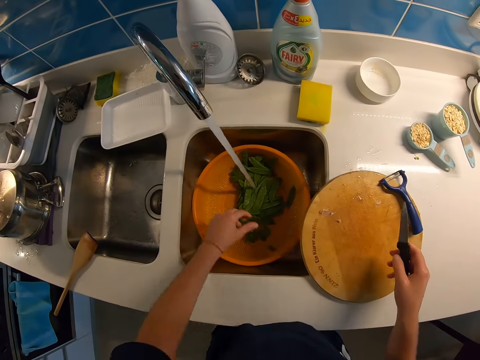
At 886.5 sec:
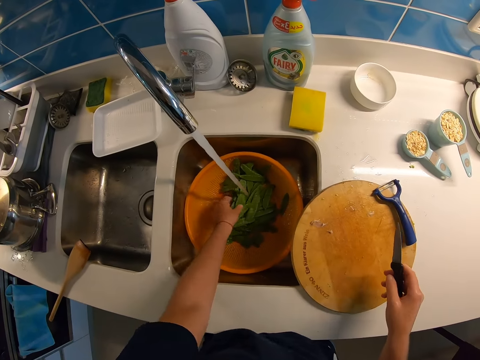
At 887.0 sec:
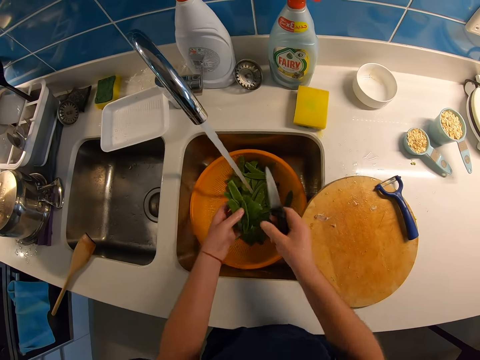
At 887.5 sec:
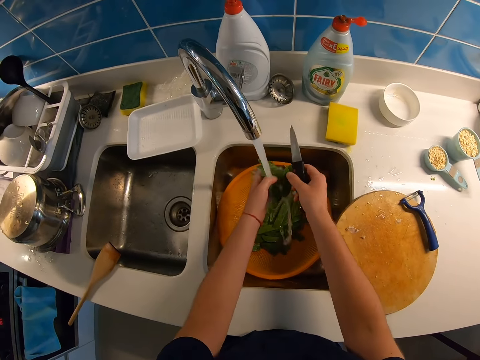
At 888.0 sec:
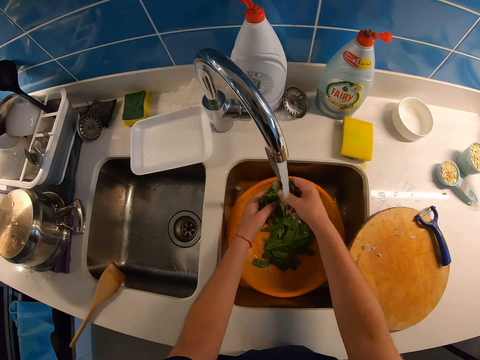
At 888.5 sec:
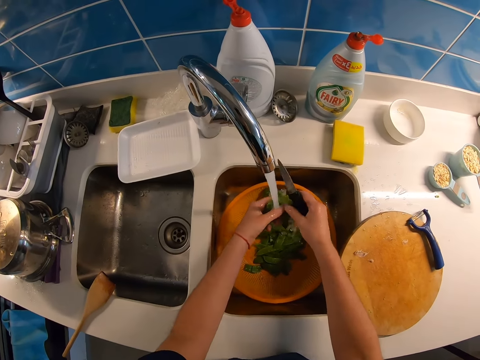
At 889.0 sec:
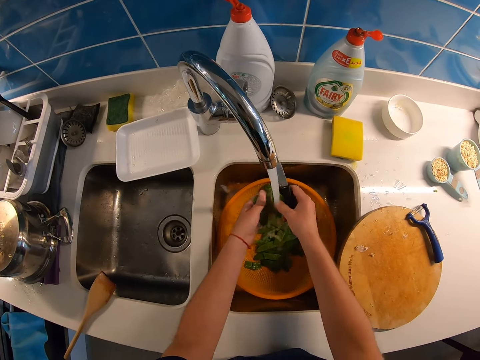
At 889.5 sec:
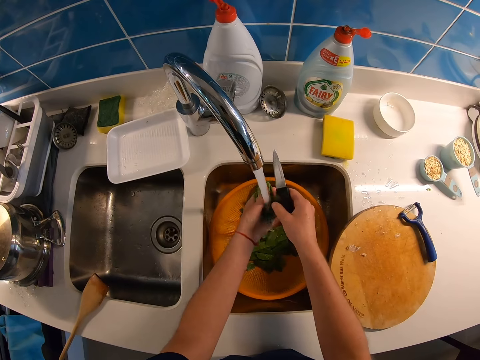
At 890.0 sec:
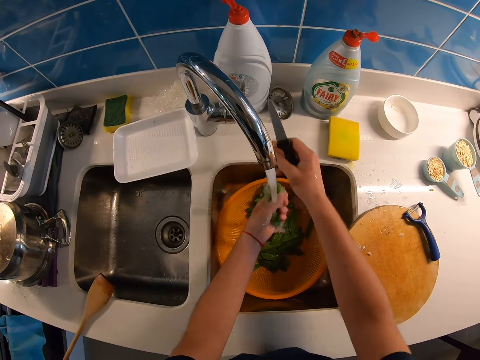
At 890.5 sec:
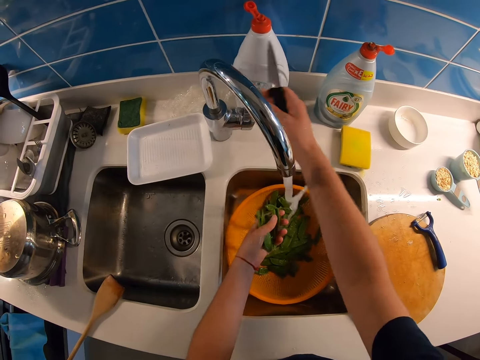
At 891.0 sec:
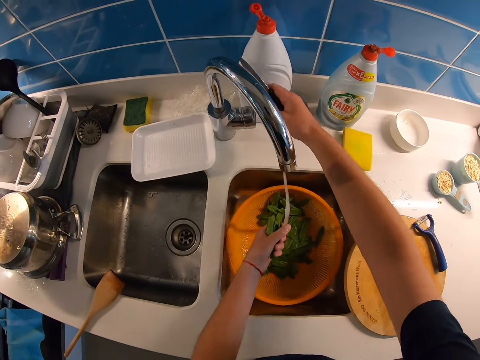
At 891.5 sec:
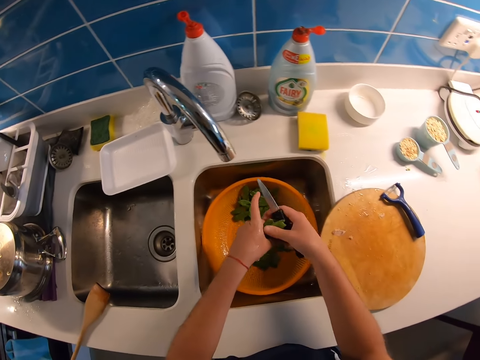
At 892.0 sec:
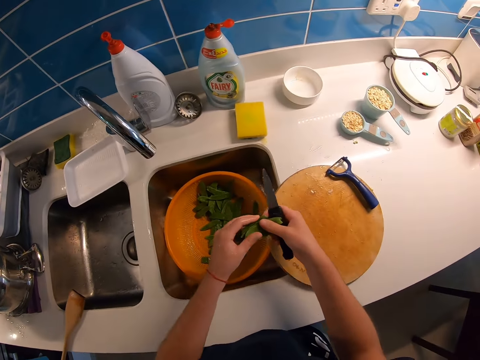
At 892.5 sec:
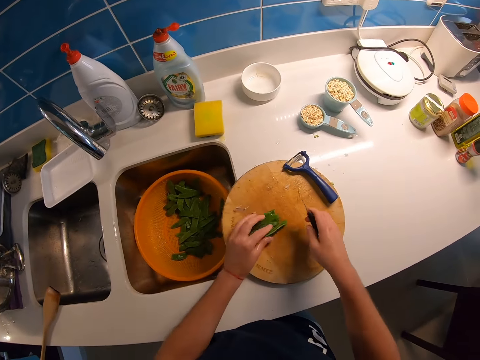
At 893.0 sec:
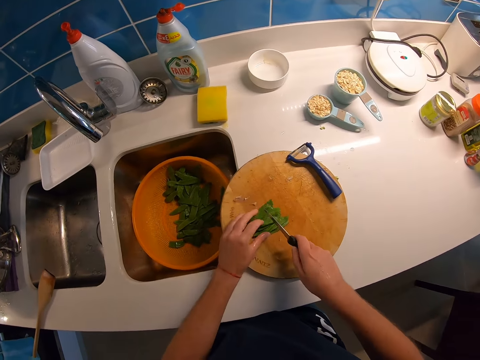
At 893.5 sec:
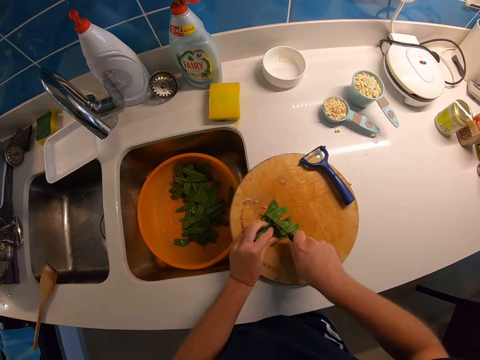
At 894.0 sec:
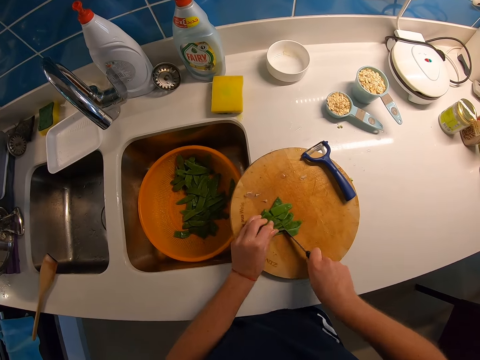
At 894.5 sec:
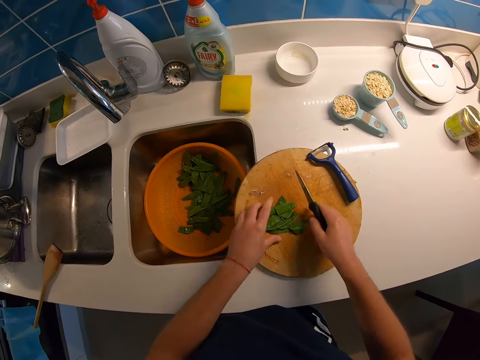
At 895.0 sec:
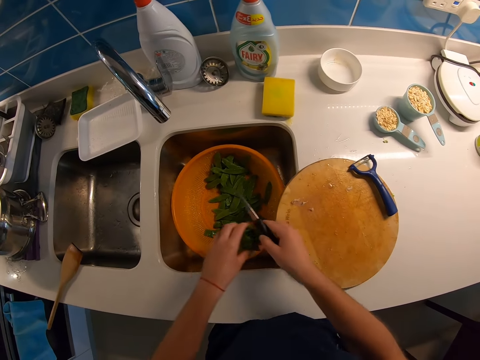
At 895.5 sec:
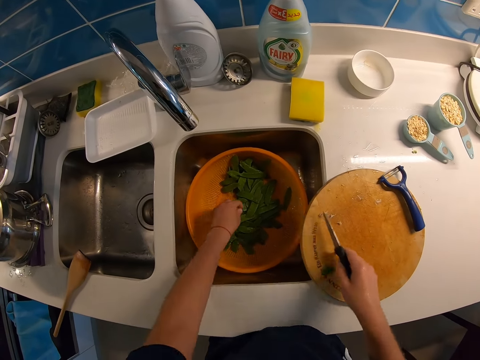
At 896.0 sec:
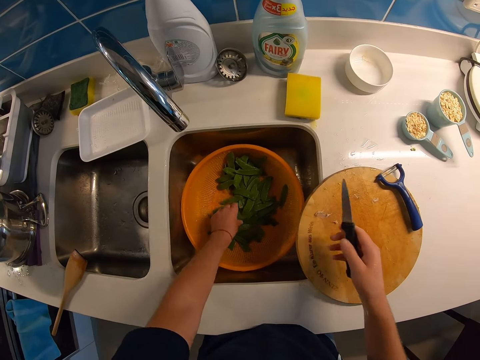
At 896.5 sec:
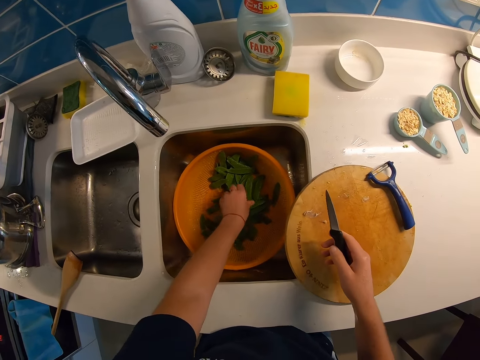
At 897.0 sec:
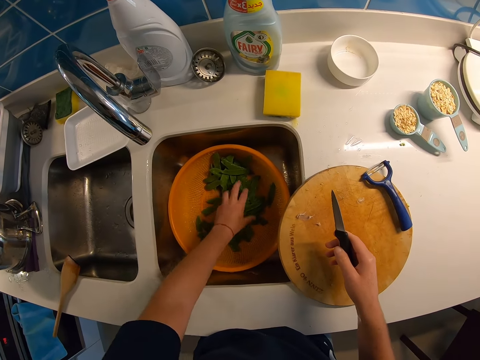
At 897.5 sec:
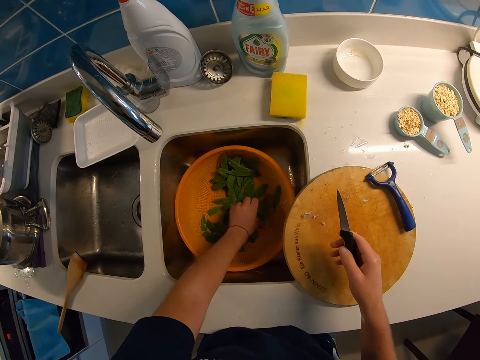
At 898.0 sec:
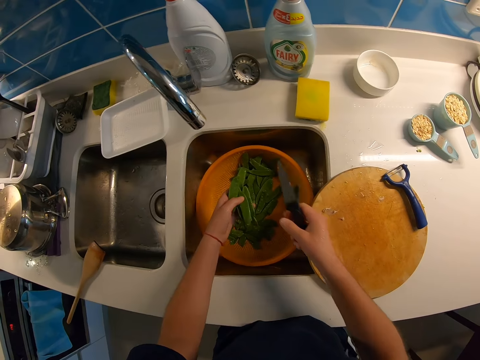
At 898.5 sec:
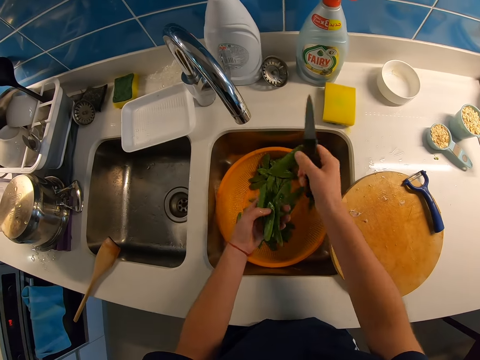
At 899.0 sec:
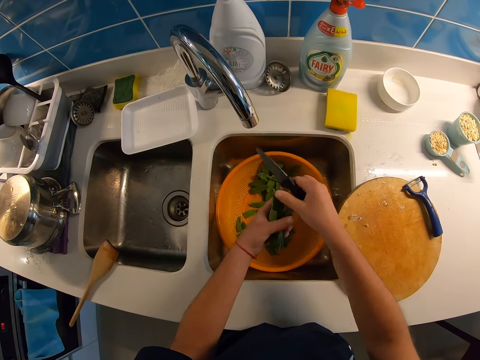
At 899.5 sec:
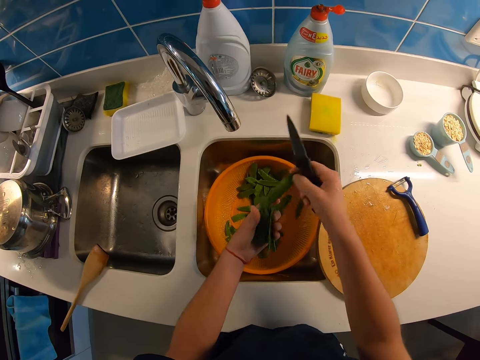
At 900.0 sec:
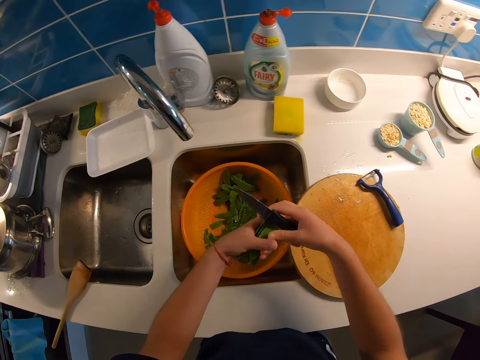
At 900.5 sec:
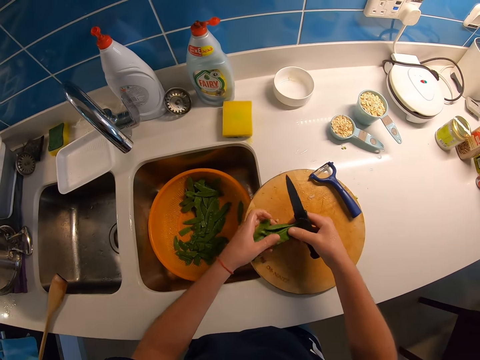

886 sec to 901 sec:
The camera wearer collects the vegetables from the chopping board. They move the pieces to the basin. They pick up the vegetable from the washing bowl. They wash the vegetables in the sink. They turn off the tap. They put the vegetables on the board. They cut the vegetables on the chopping board. They collect the vegetables from the chopping board. They move the pieces to the basin. They pick up the vegetable from the washing bowl. They collect vegetables in the basin. They arrange the vegetables.

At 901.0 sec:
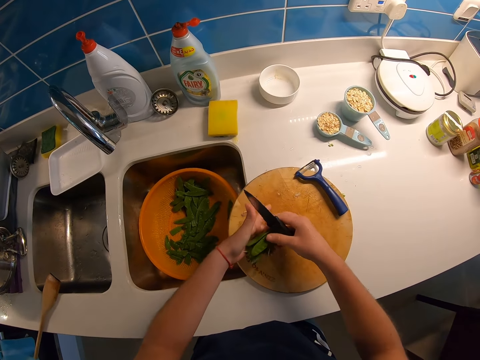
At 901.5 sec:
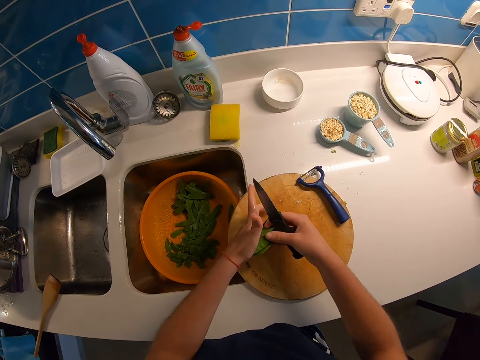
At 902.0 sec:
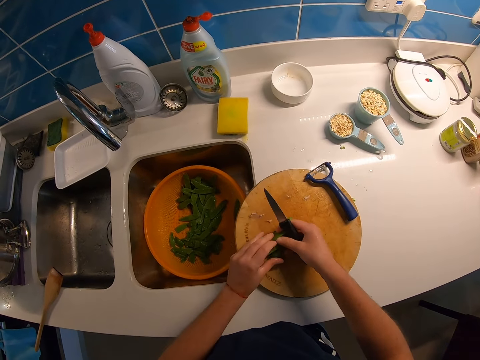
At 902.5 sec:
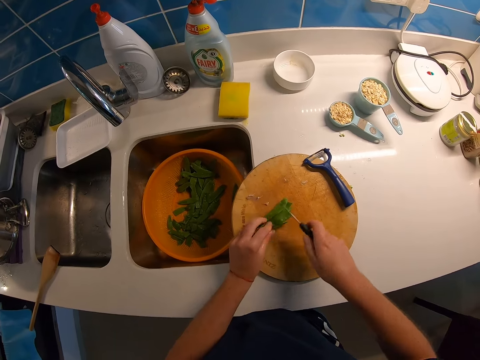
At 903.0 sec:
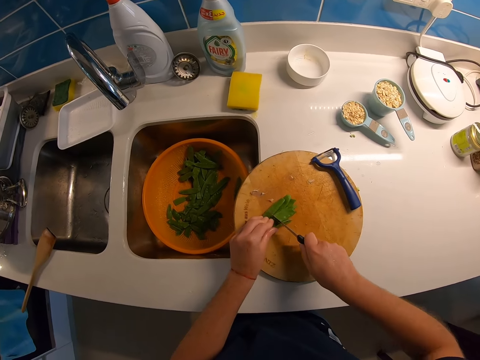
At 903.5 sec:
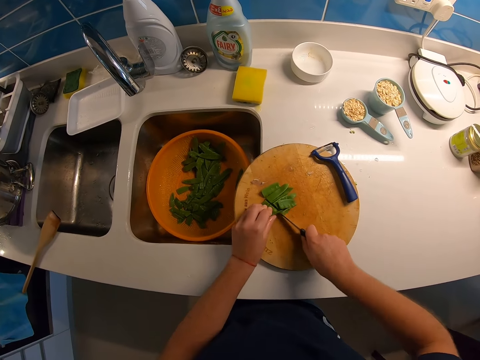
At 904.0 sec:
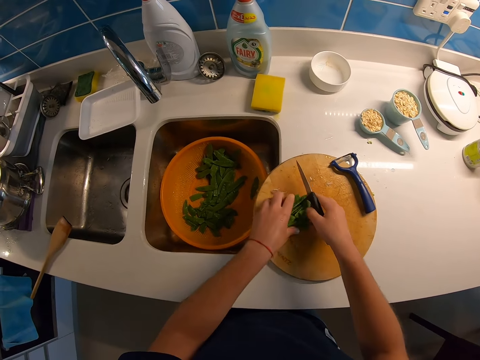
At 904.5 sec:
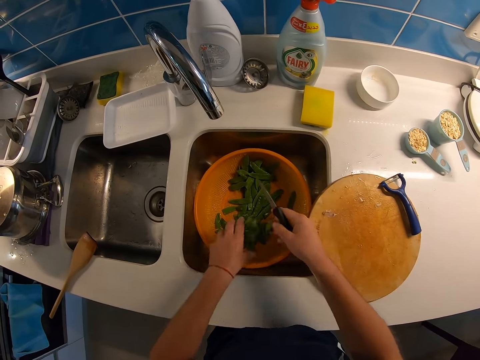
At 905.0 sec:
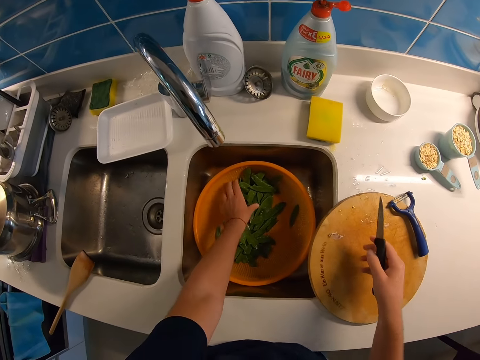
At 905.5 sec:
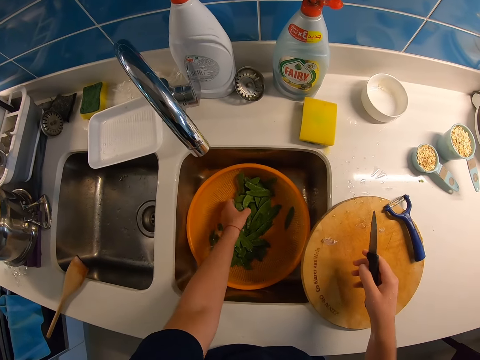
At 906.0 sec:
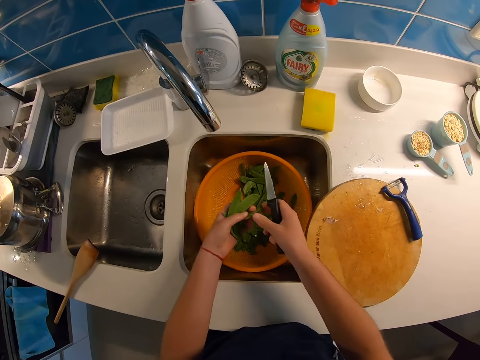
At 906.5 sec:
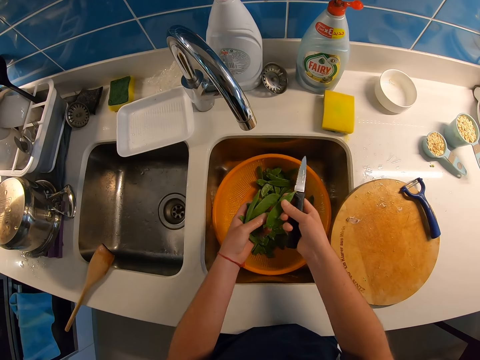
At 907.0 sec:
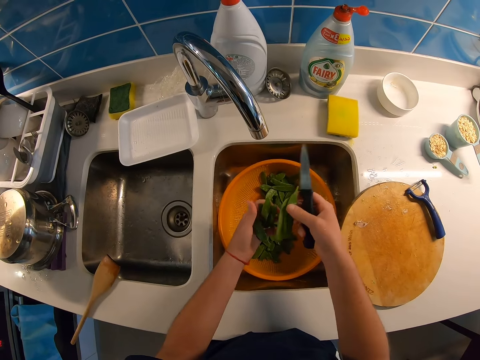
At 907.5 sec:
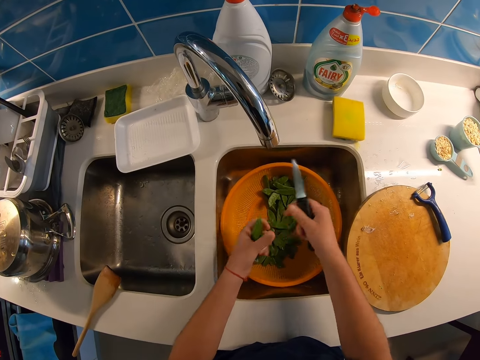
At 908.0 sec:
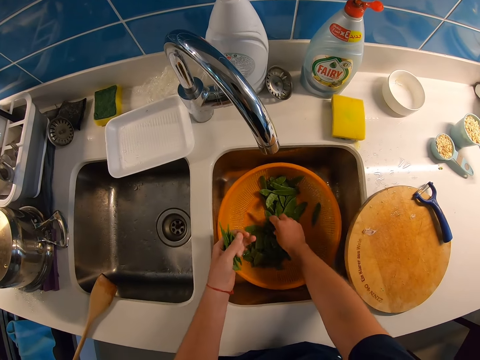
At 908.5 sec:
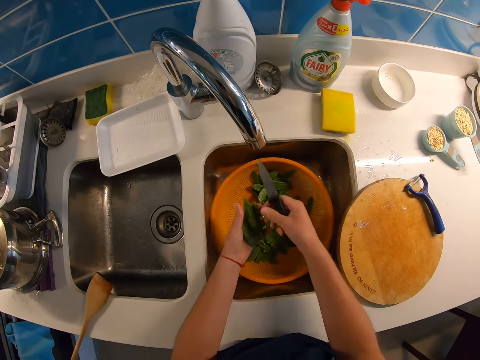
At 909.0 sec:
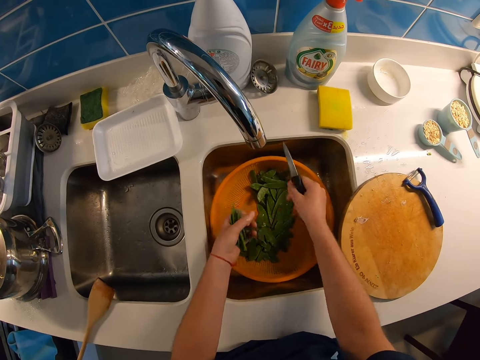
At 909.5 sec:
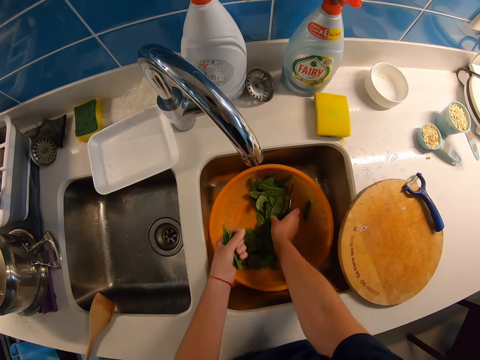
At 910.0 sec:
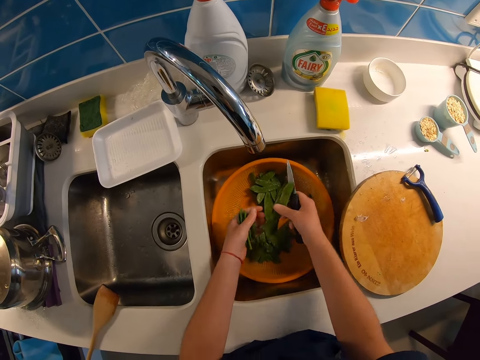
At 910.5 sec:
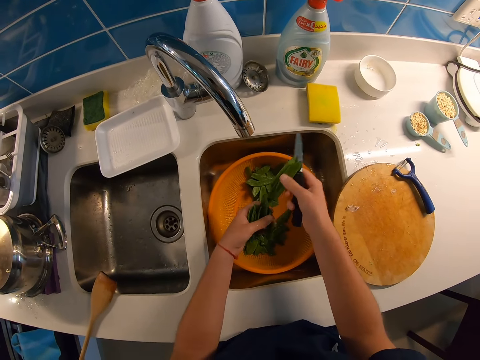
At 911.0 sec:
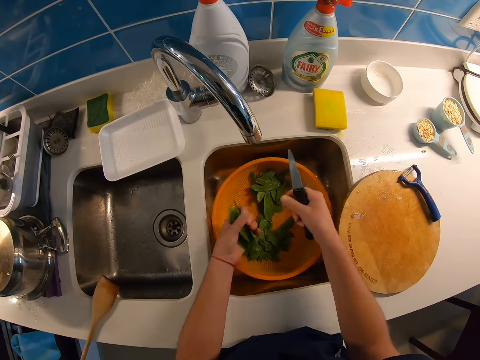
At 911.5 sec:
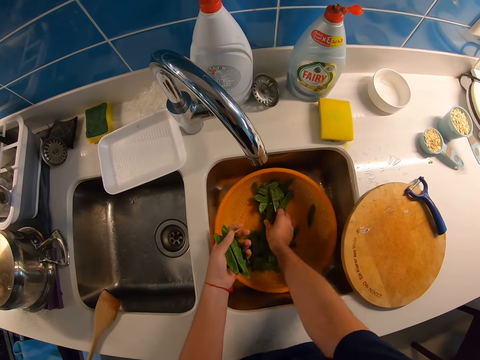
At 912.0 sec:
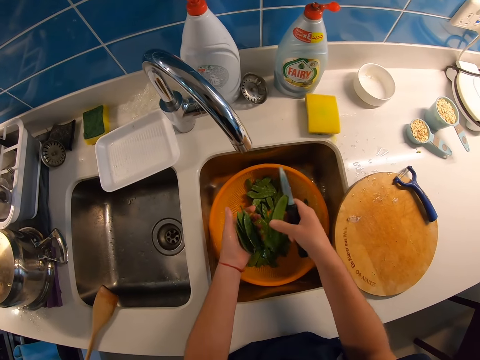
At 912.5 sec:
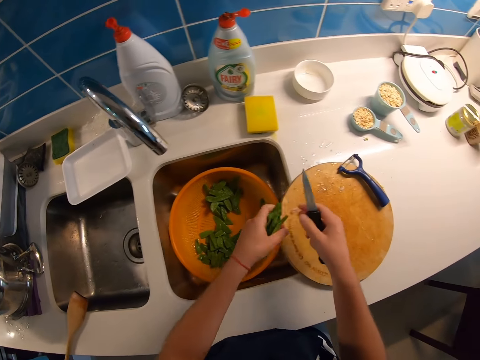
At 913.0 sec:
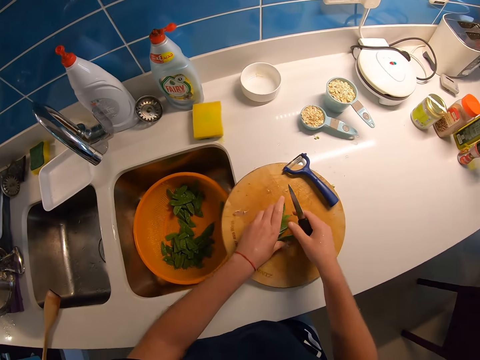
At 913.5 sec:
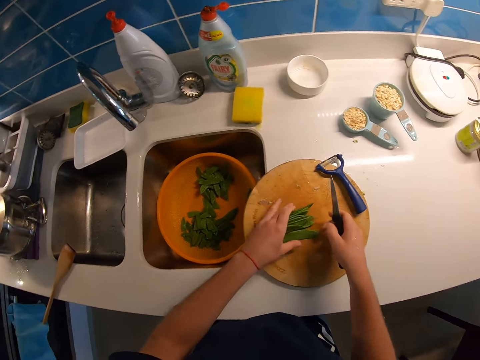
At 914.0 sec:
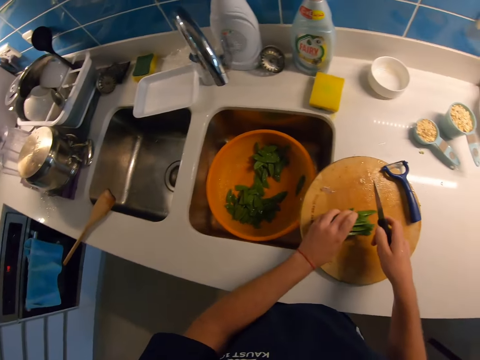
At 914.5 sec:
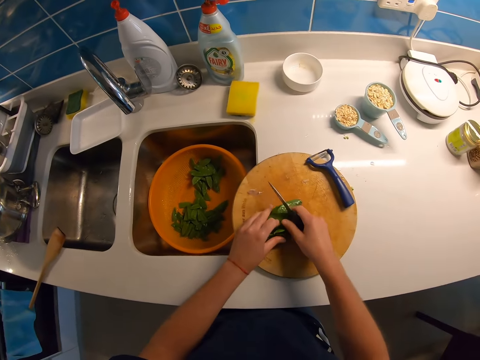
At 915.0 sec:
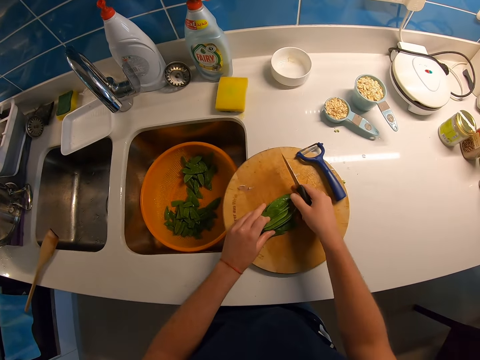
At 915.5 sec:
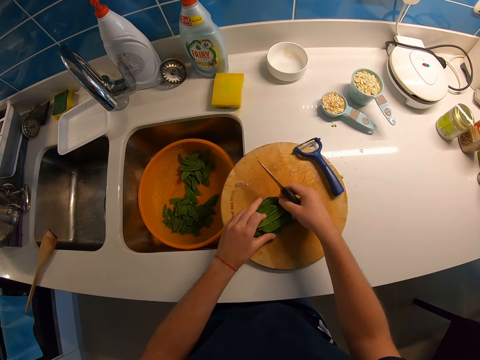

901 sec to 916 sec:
The camera wearer puts the vegetables on the board. They cut the vegetables on the chopping board. They collect the vegetables from the chopping board. They move the pieces to the basin. They pick up the vegetable from the washing bowl. They arrange the vegetables. They put the vegetables on the board and align the vegetables.
